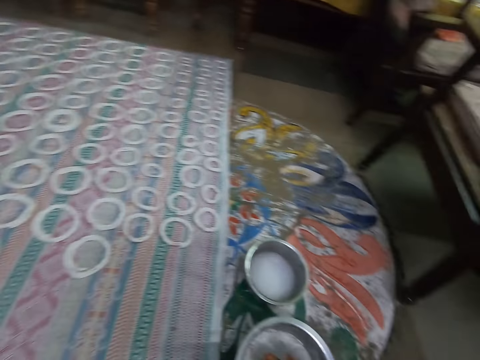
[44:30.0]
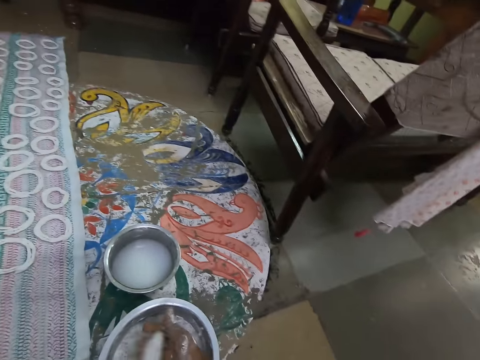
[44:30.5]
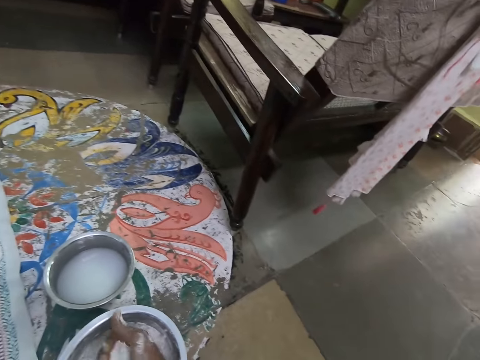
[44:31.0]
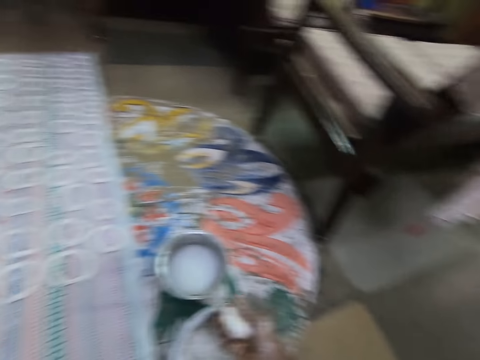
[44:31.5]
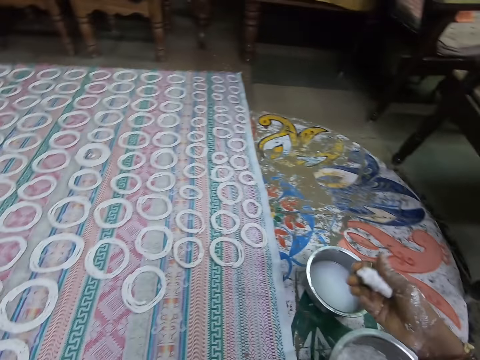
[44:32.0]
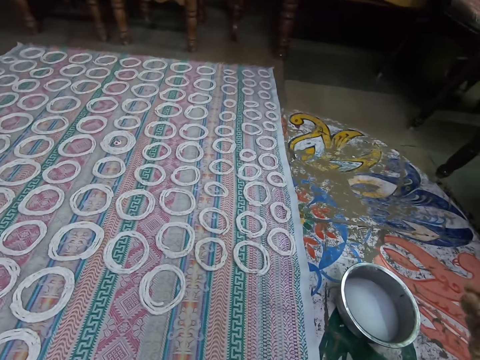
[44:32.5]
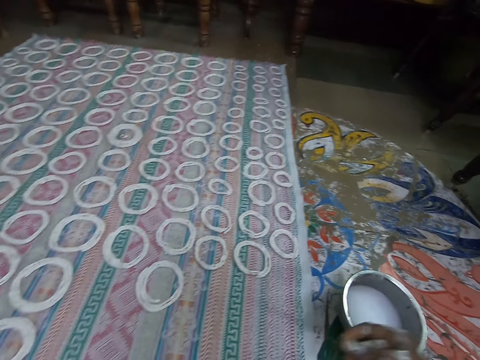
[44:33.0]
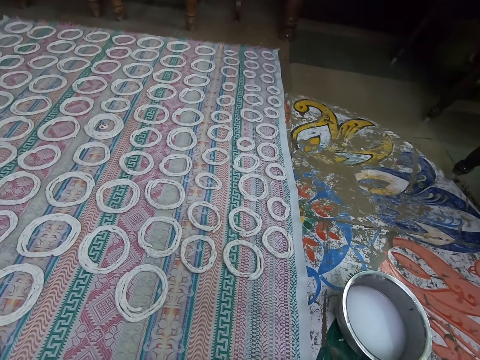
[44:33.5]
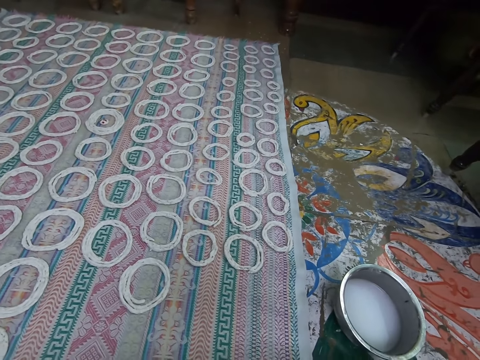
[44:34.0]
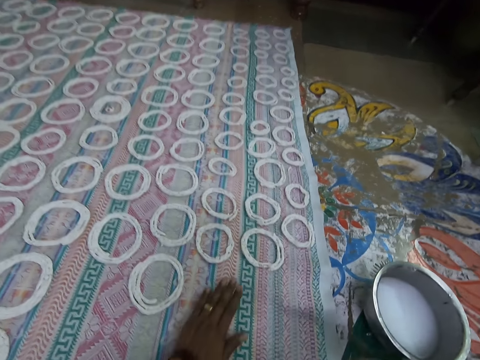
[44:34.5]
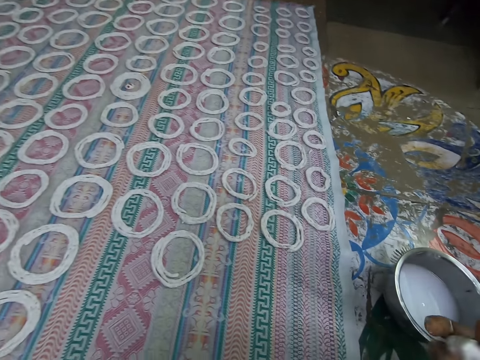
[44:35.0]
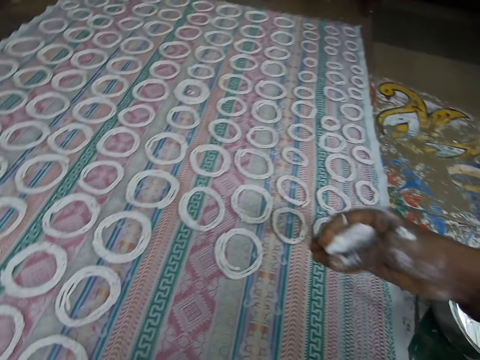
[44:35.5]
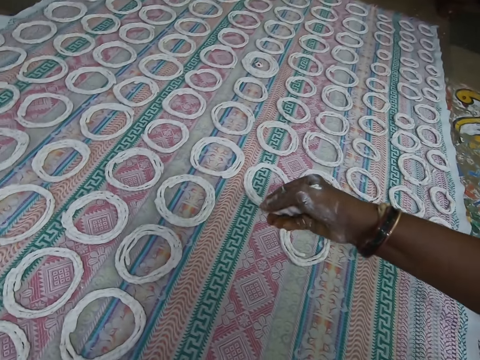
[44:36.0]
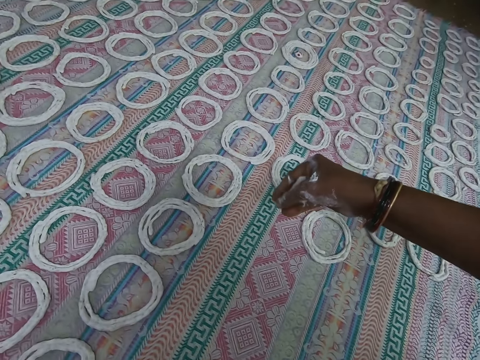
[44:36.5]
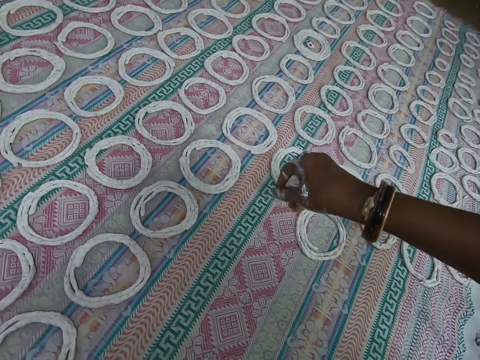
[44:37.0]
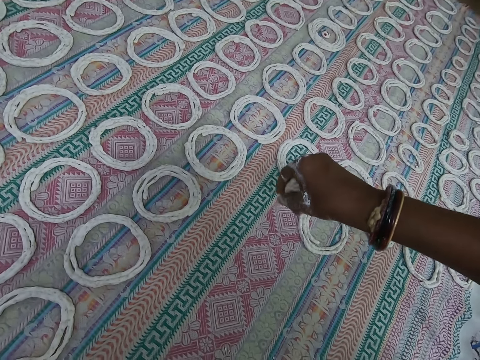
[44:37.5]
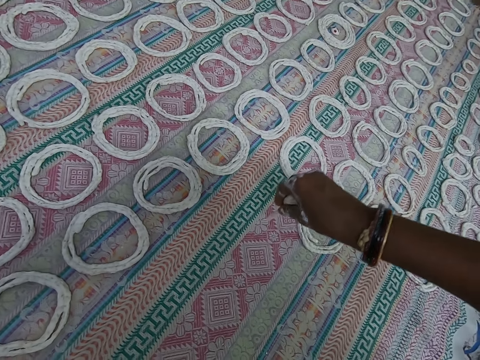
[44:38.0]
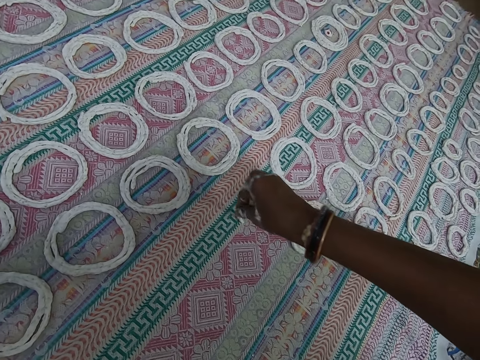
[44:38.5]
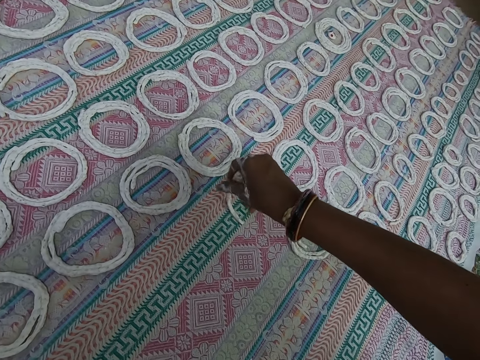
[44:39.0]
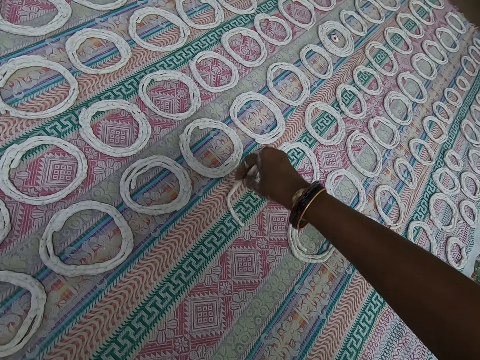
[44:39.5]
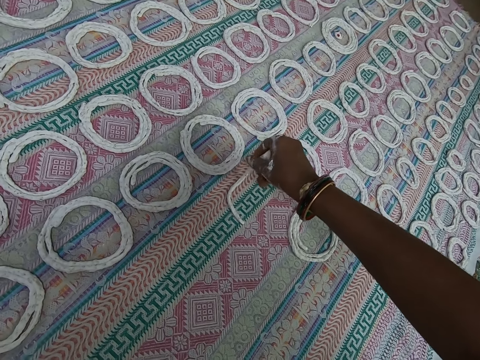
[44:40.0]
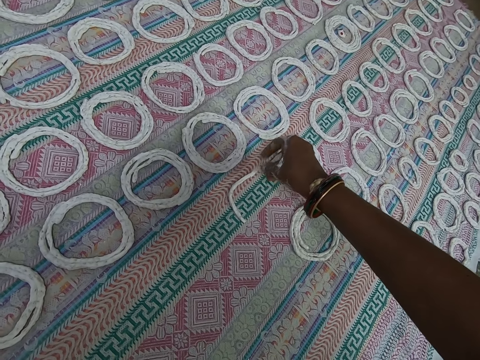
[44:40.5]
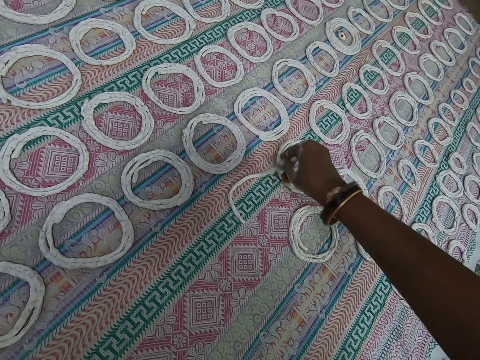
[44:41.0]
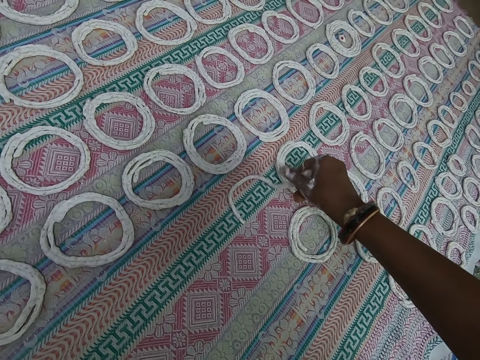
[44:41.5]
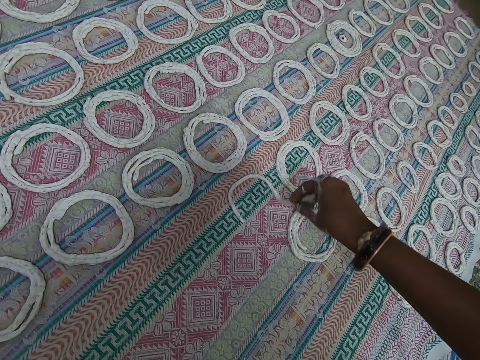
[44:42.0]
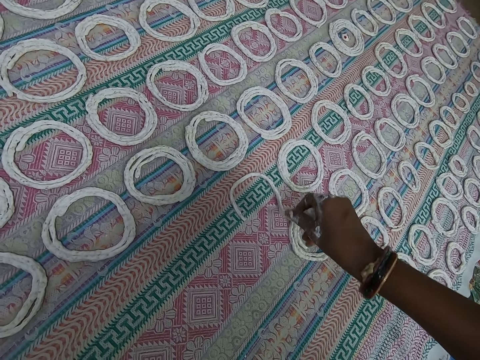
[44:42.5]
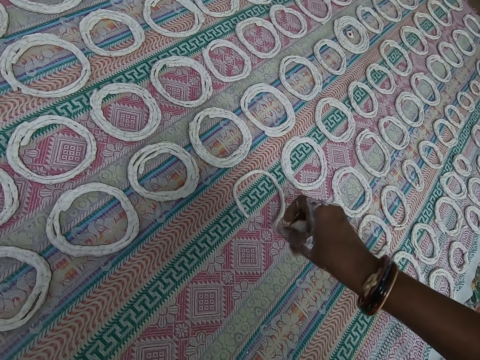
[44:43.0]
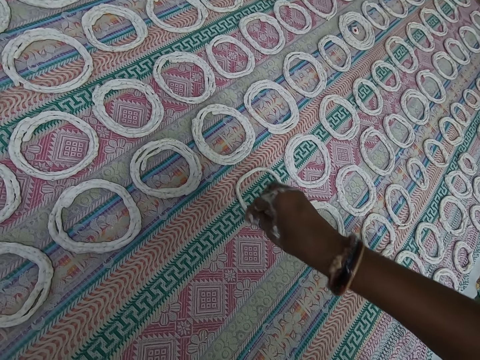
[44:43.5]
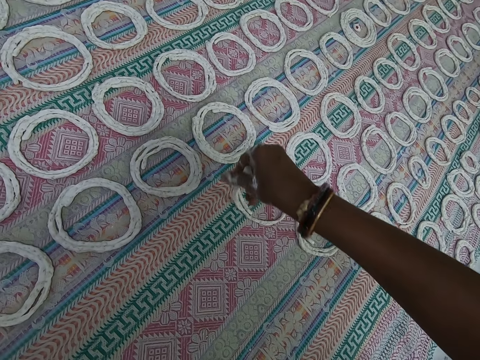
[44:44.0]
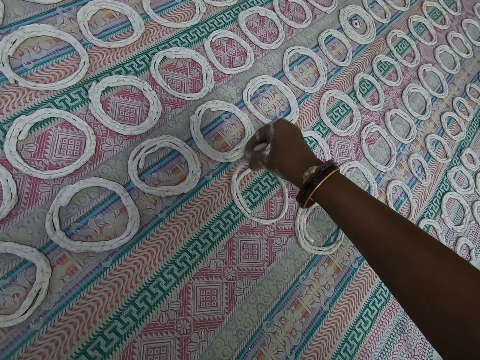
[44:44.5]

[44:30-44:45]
The camera wearer interacts with a woman. She touches the cloth on the ground with her left hand. She shapes the murukku mix on the cloth on the ground with her right hand. She rolls the dough on the mat.

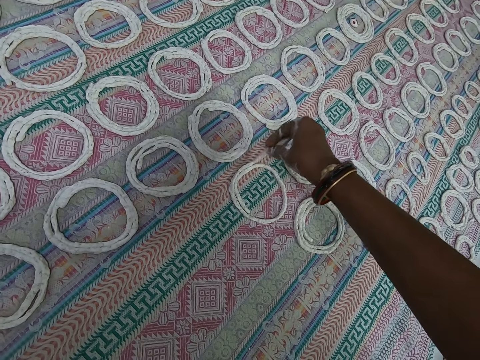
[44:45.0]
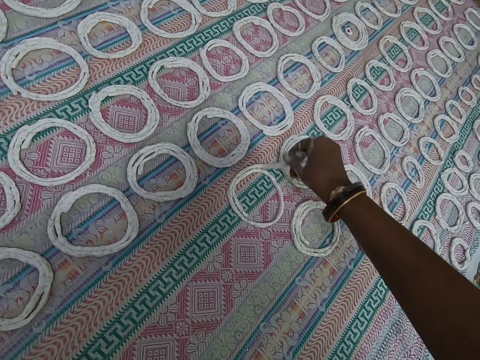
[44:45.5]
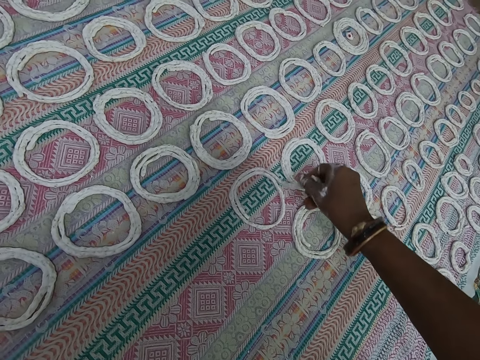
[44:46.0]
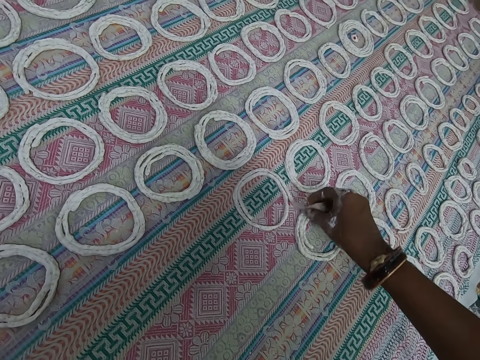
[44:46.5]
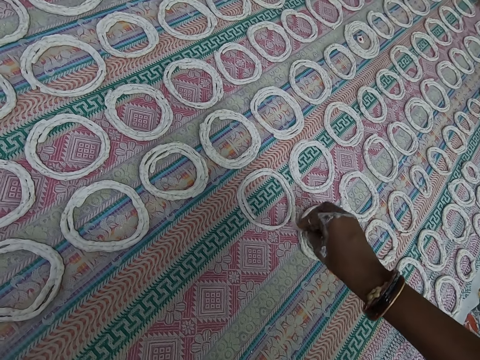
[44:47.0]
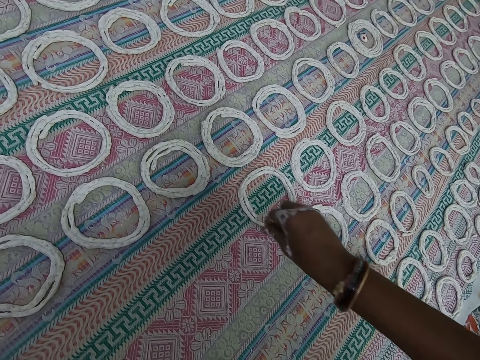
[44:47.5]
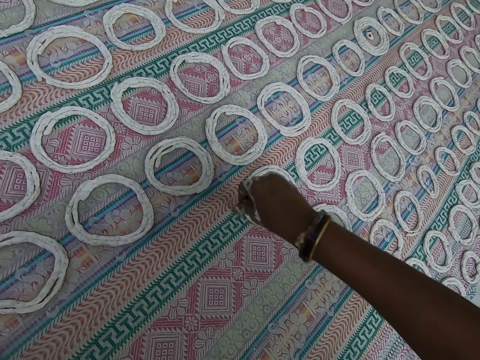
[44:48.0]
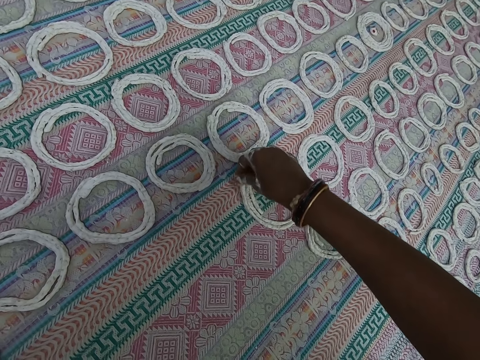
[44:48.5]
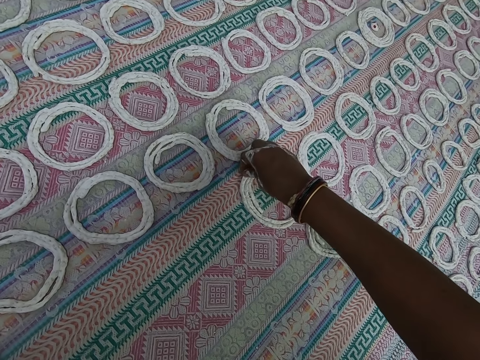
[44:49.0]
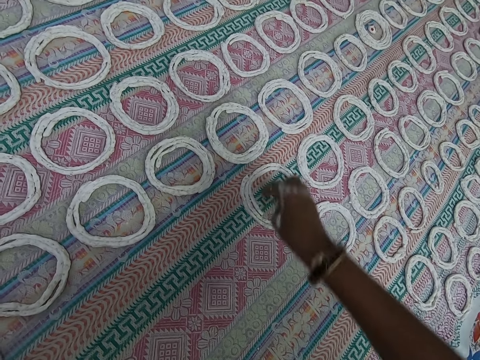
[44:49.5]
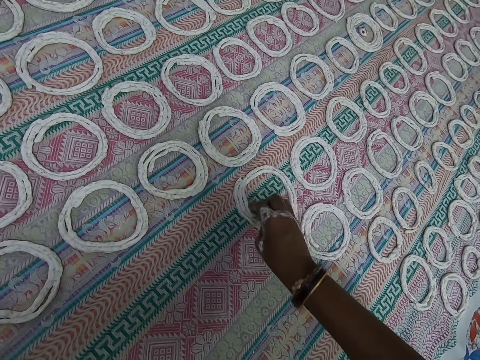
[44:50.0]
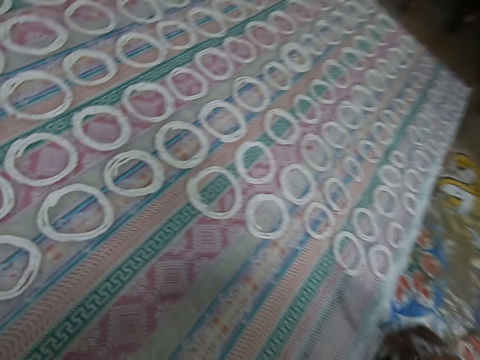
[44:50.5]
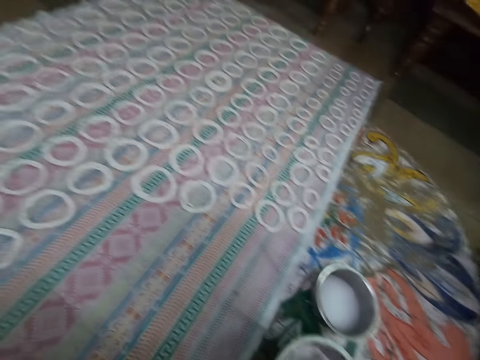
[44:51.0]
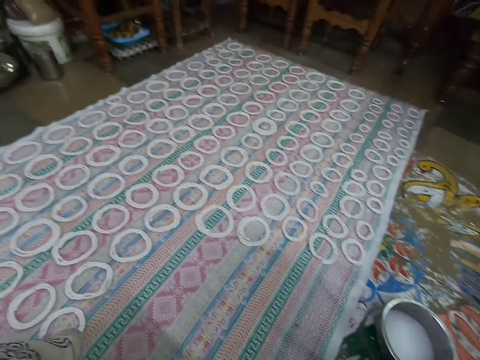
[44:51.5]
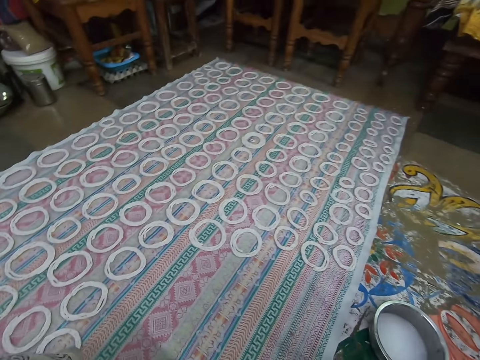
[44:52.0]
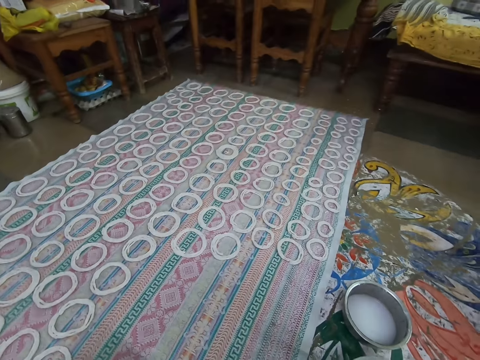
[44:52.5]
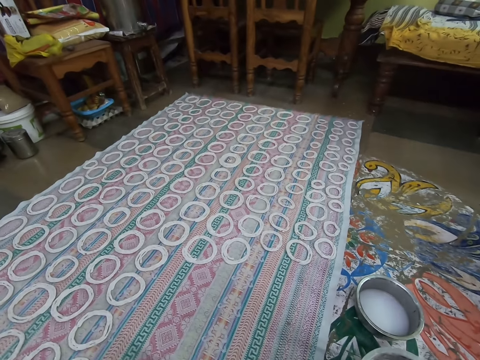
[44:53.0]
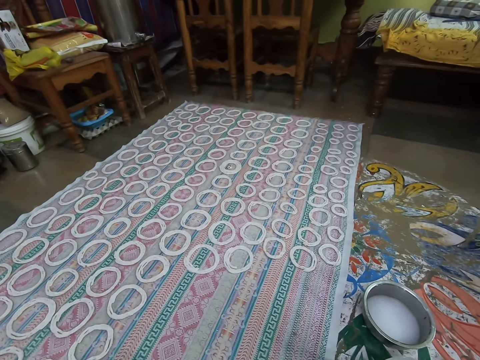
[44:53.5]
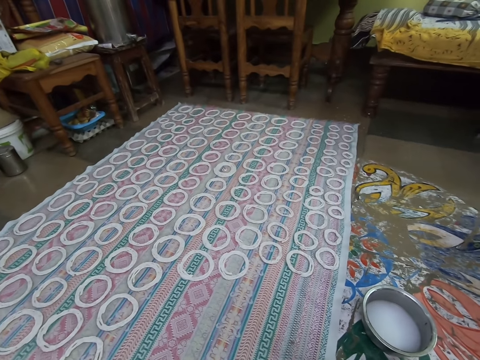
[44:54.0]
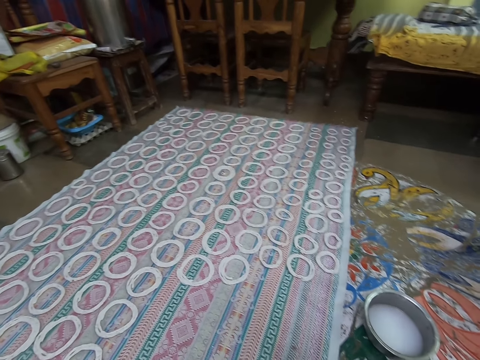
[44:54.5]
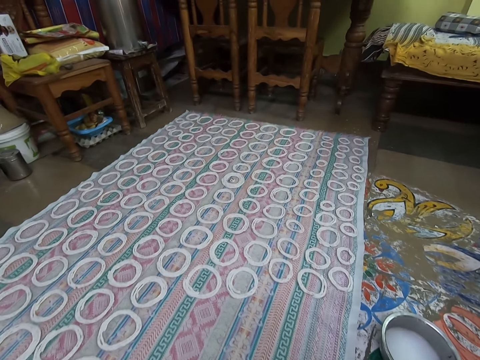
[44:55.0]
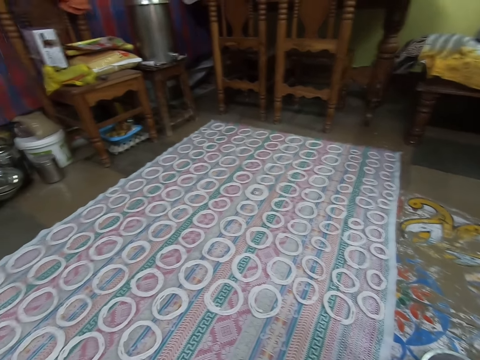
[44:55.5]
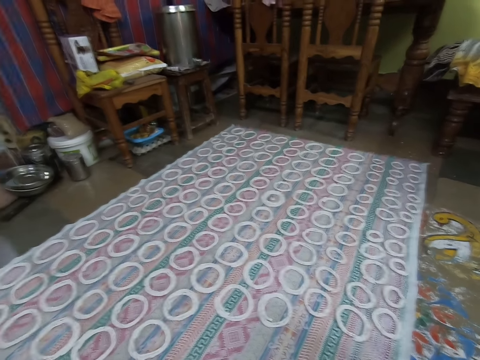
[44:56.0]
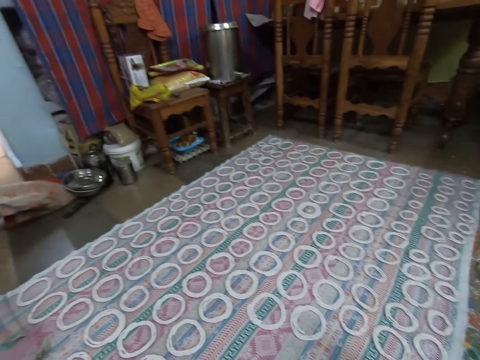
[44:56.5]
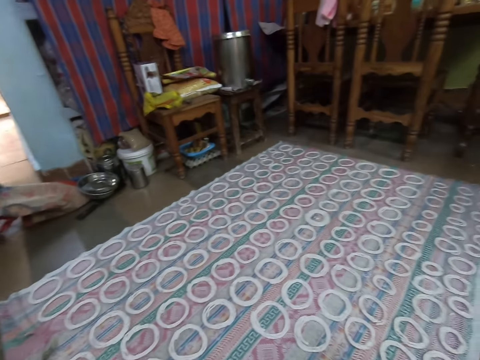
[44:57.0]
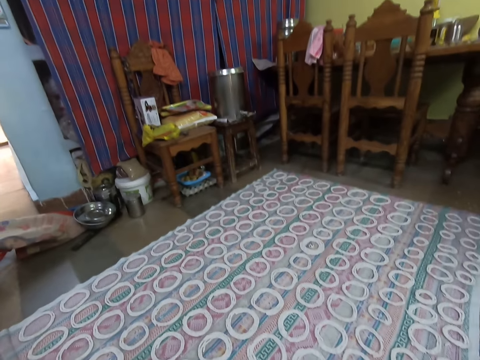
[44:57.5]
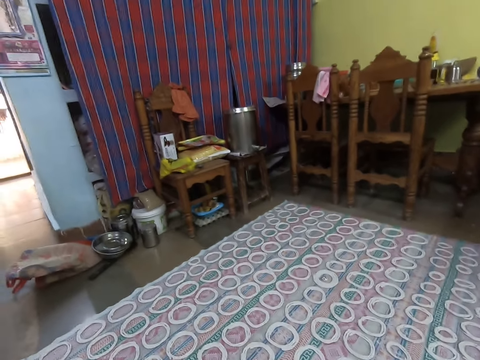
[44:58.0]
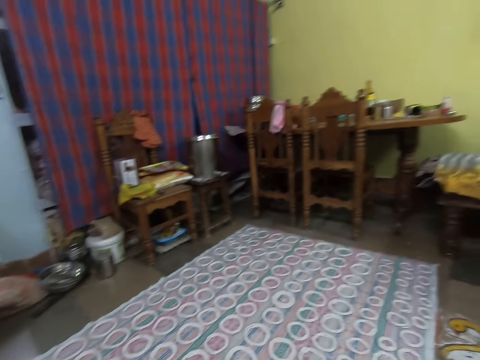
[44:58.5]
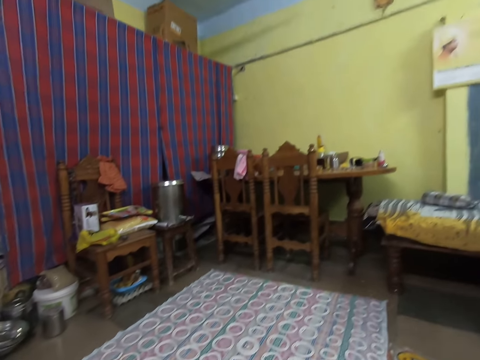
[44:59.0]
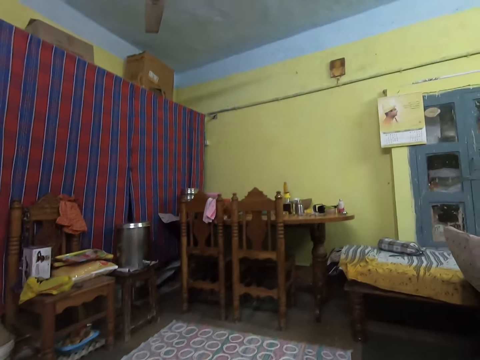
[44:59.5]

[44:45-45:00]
The camera wearer looks around. They interact with a woman.
